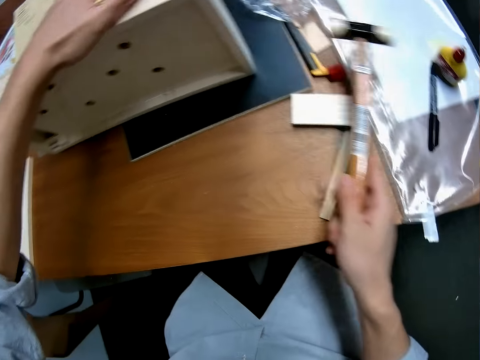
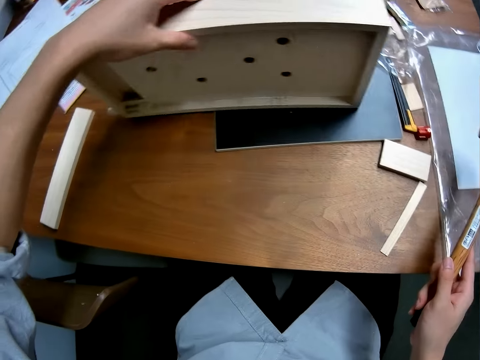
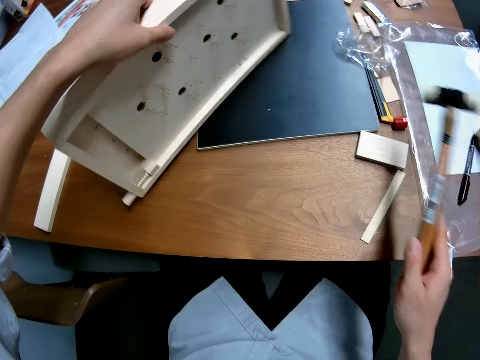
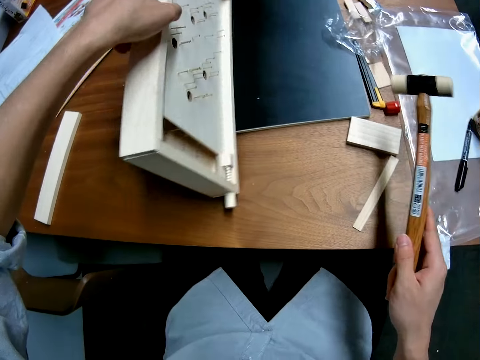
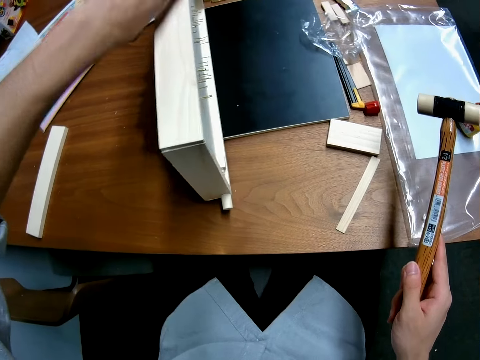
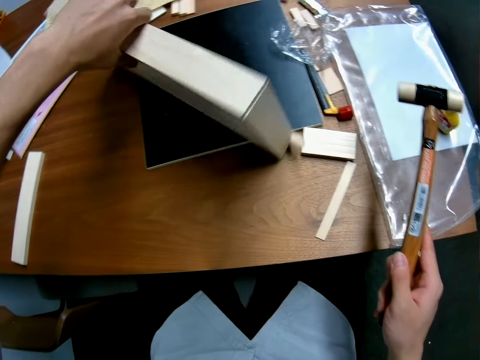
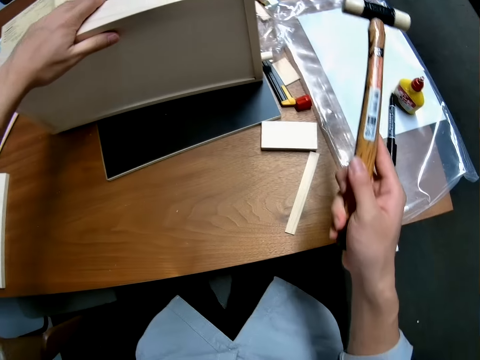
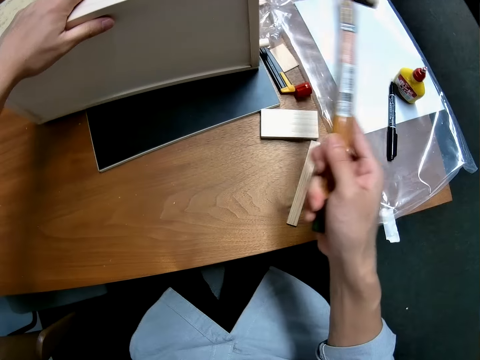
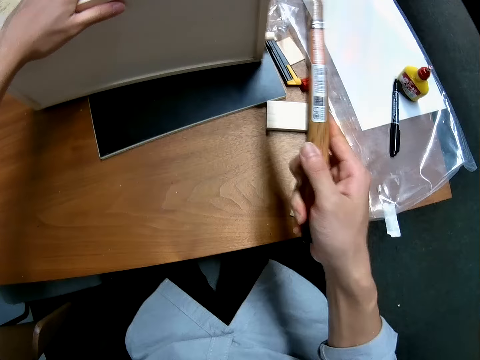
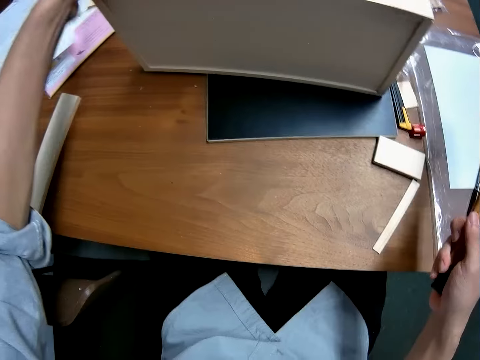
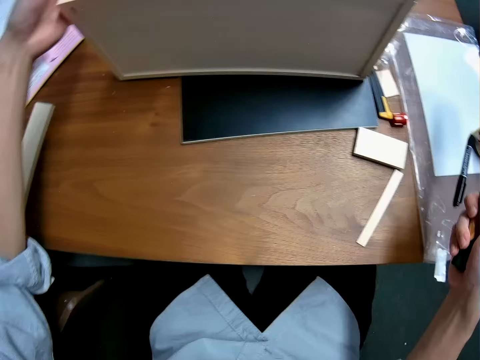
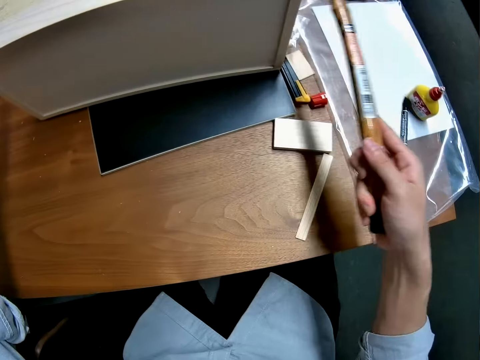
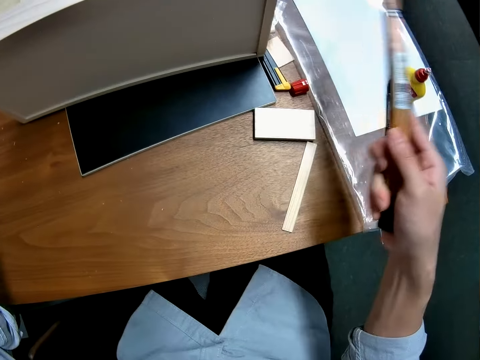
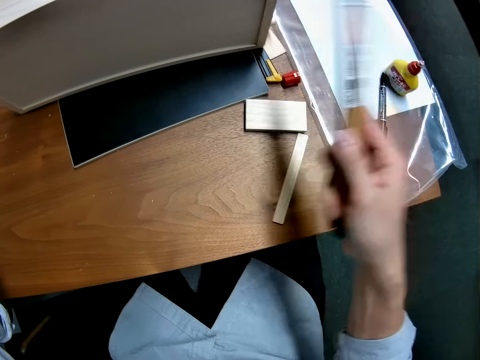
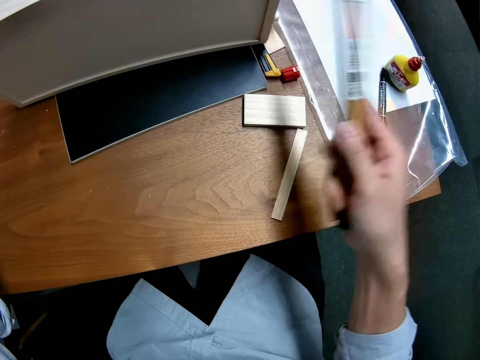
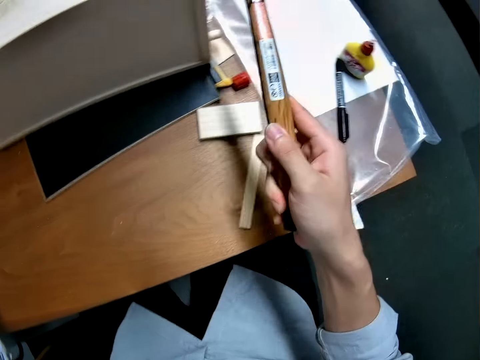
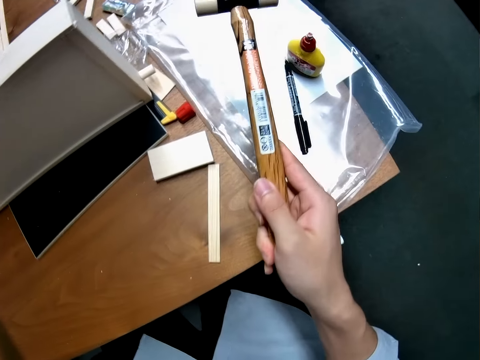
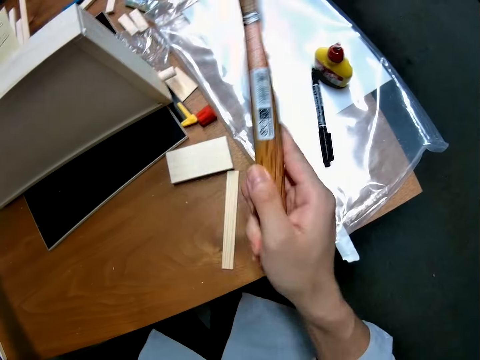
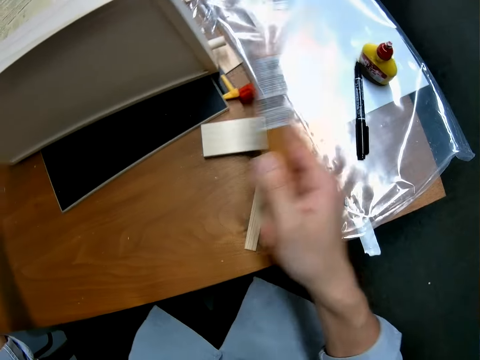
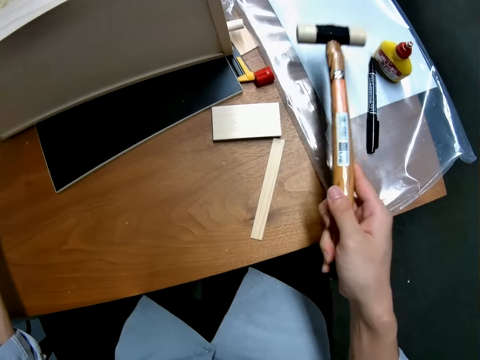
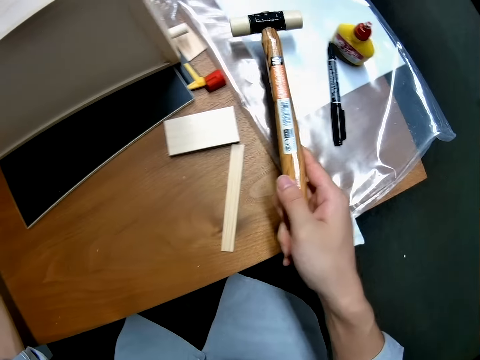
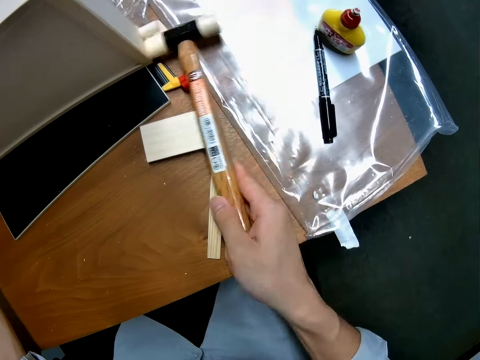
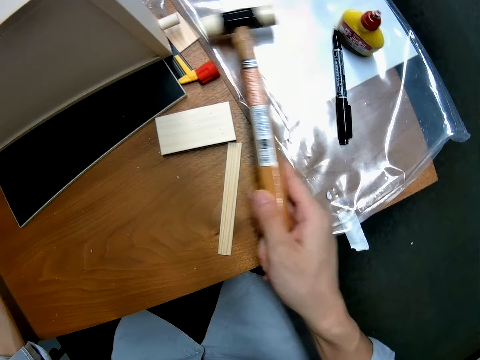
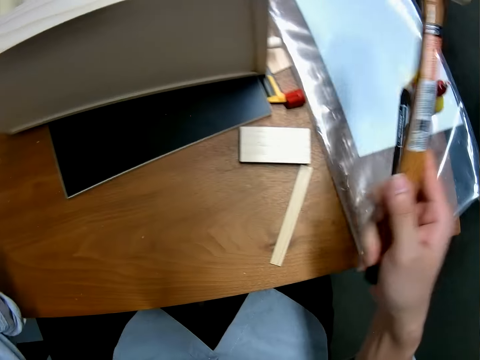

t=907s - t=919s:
The camera wearer turns the craft and hits the casing at the bottom of the craft with the hammer.

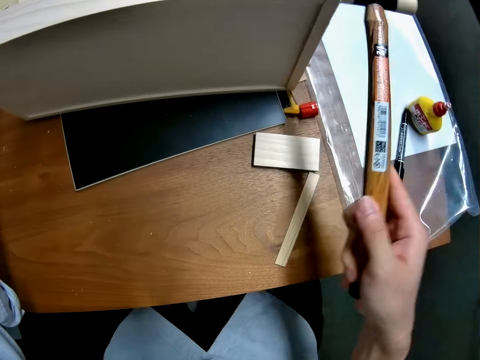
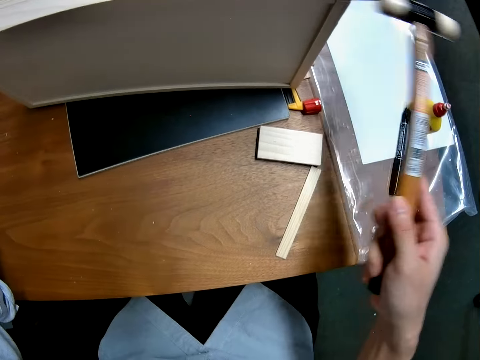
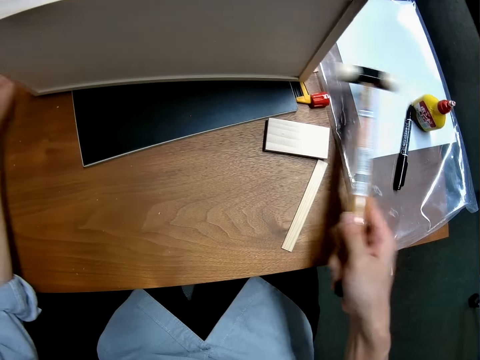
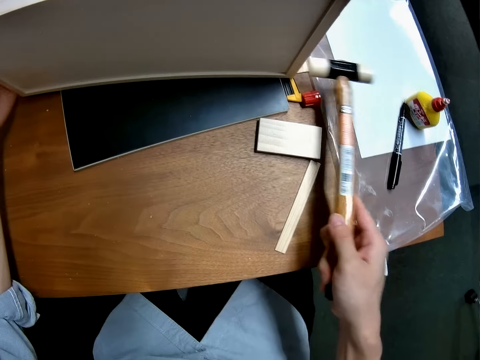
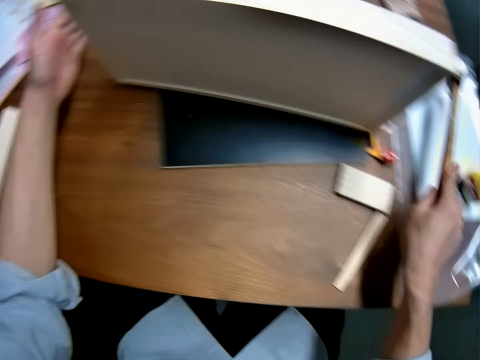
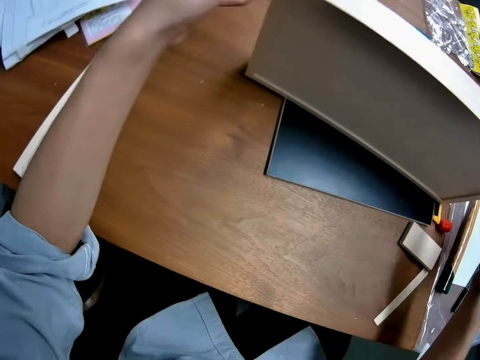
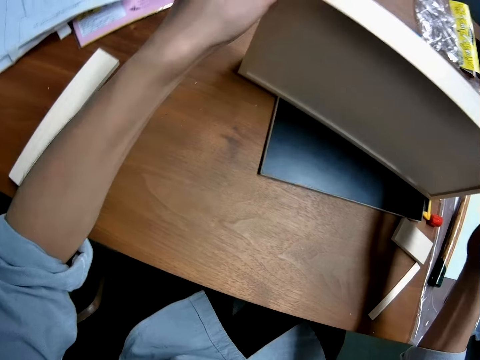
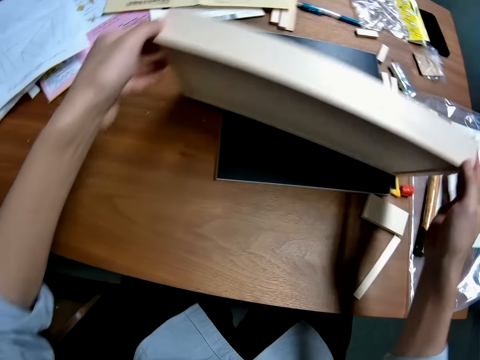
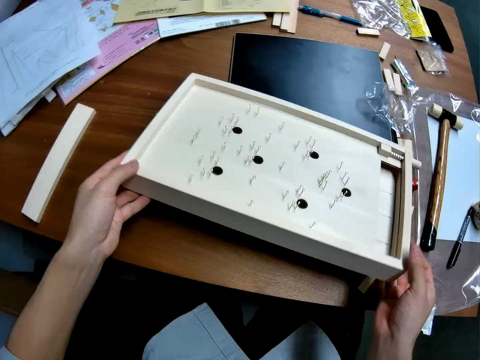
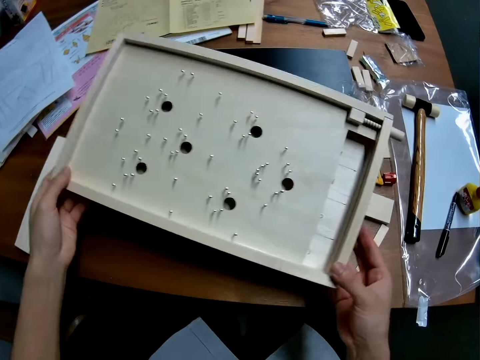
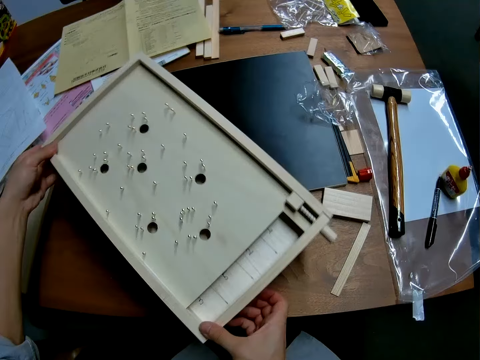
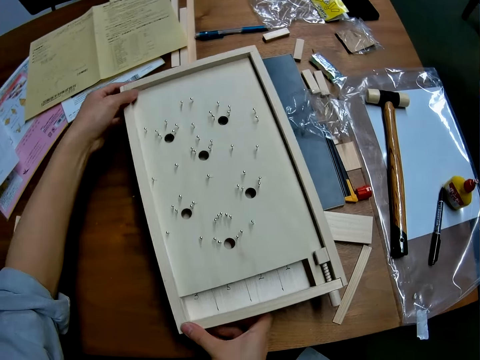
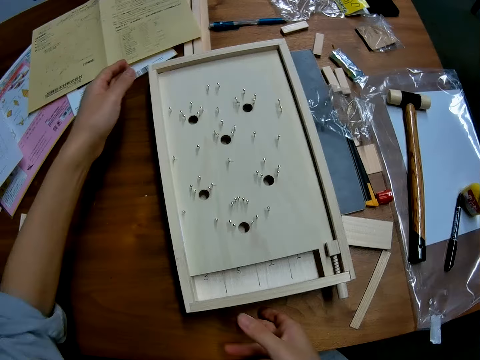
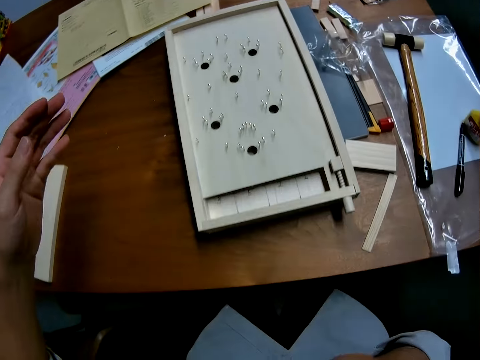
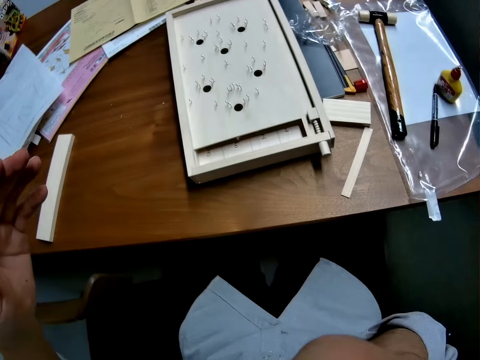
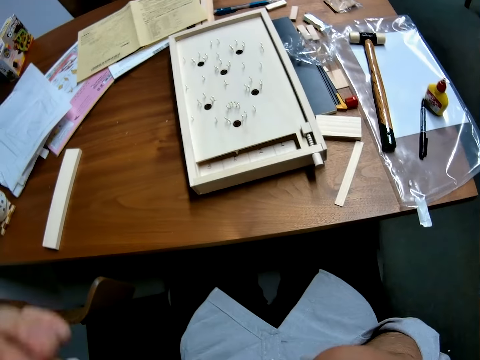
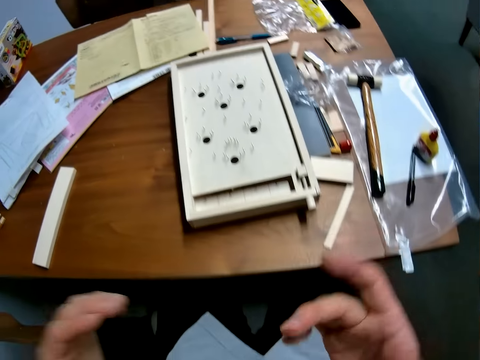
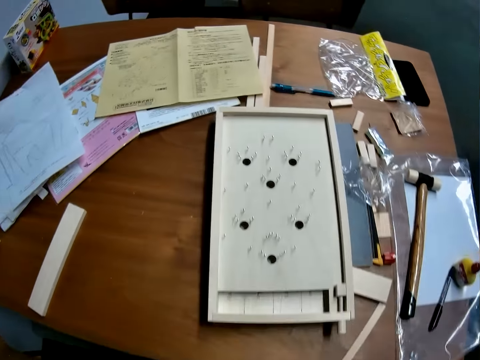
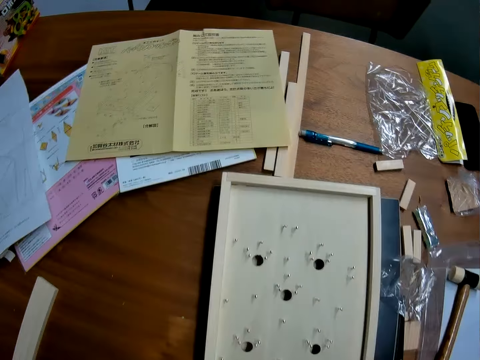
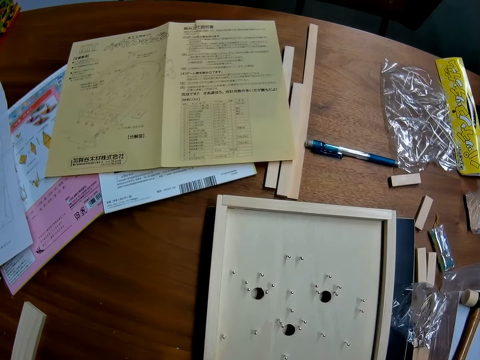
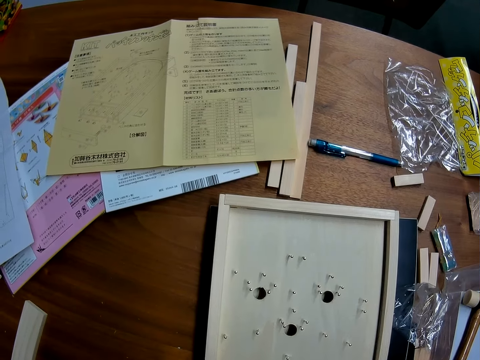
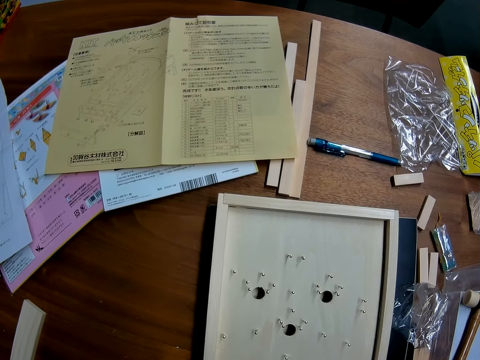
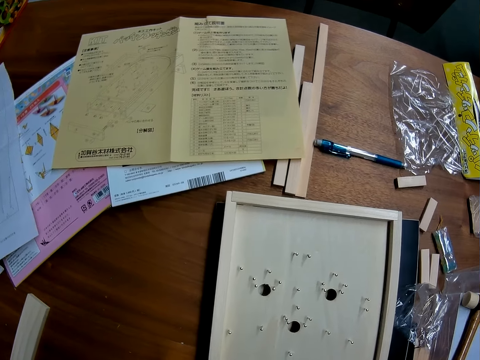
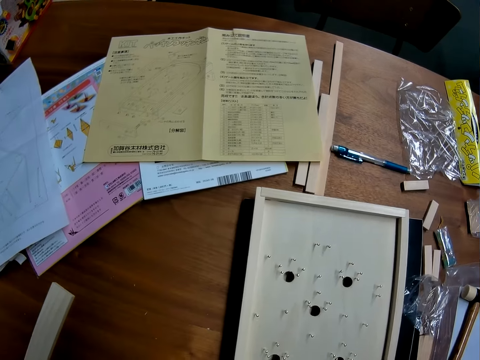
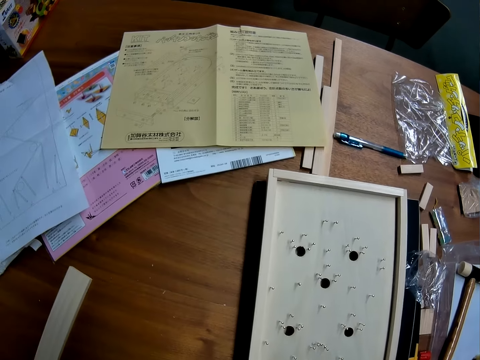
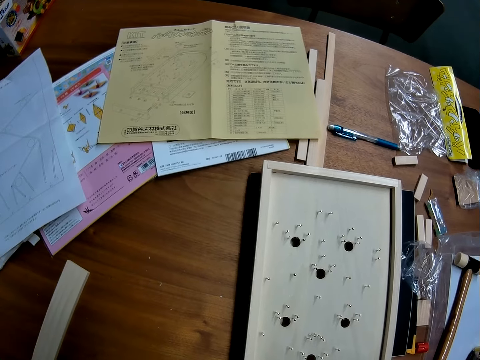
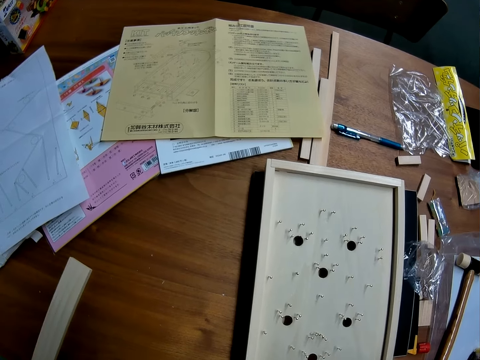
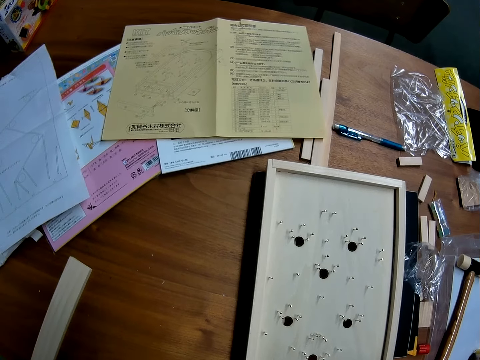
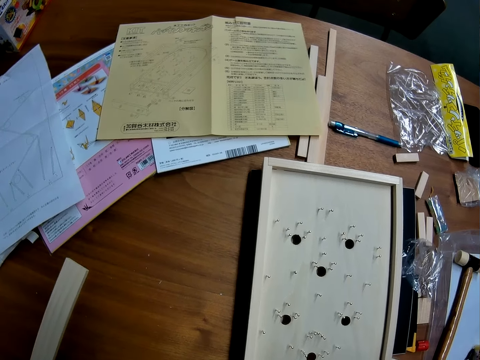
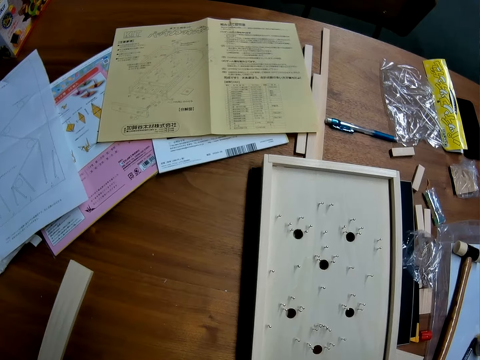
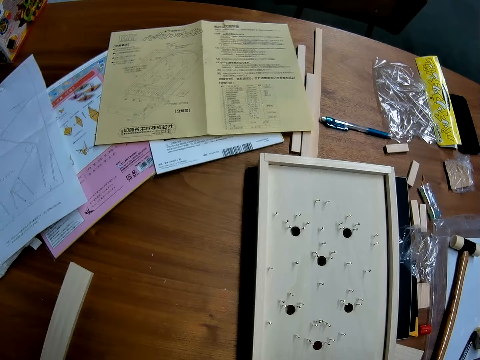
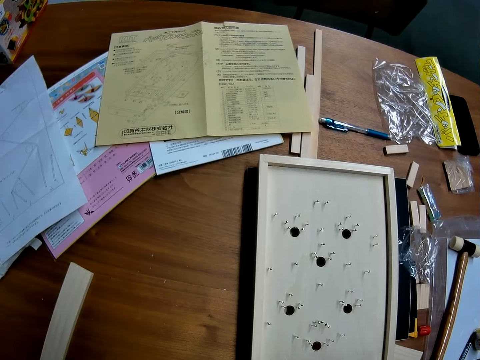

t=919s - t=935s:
The camera wearer drops the hammer on the table. They look at something, lift the craft from the table, and drop the craft on the table. They look around and look at something.
